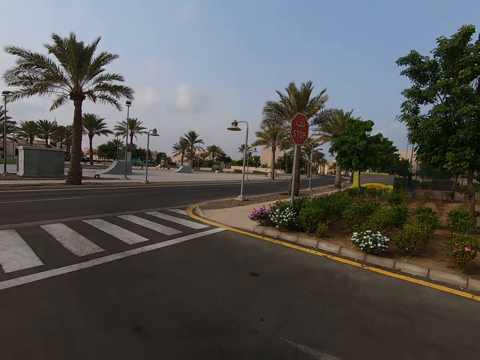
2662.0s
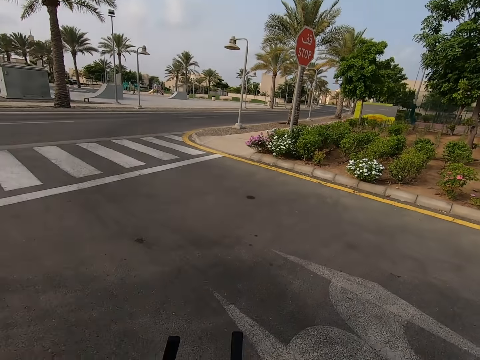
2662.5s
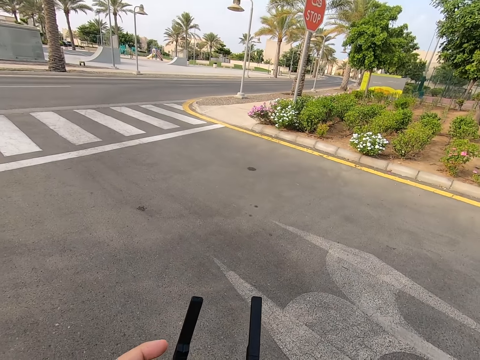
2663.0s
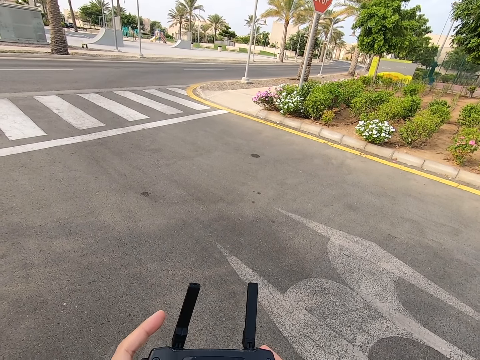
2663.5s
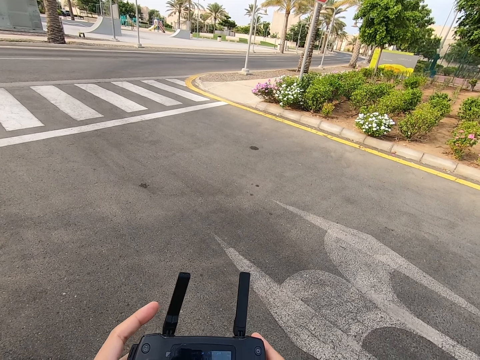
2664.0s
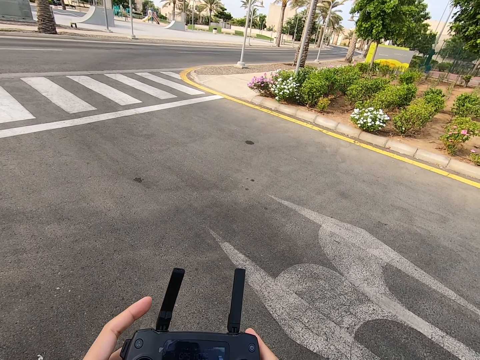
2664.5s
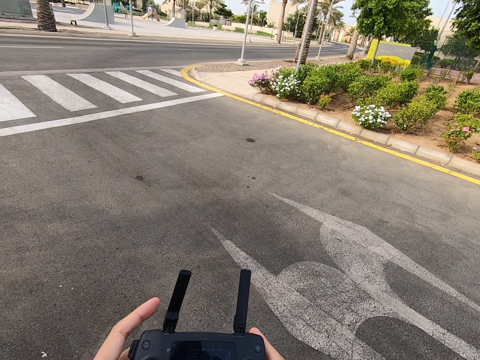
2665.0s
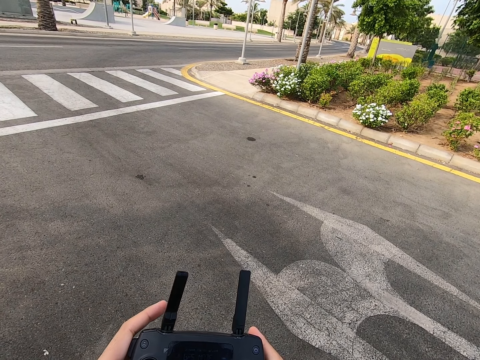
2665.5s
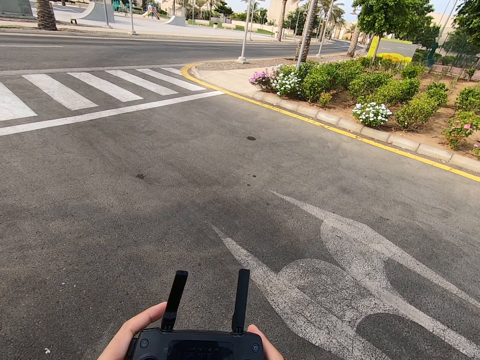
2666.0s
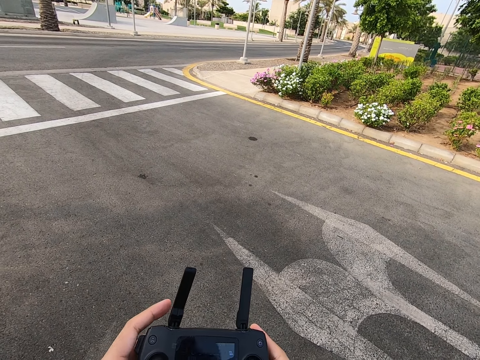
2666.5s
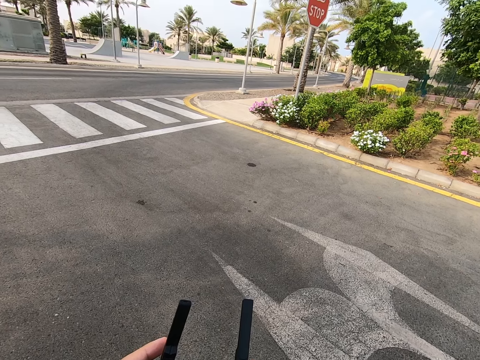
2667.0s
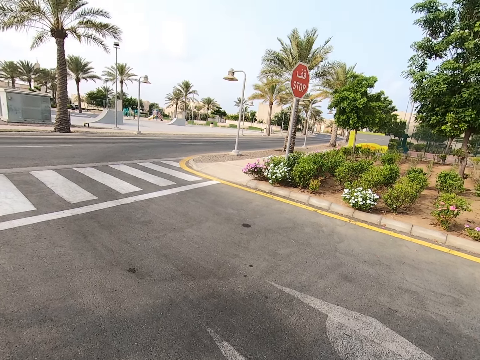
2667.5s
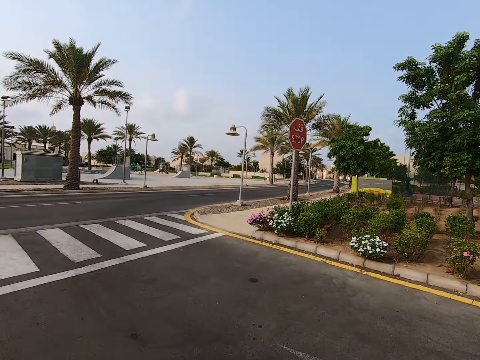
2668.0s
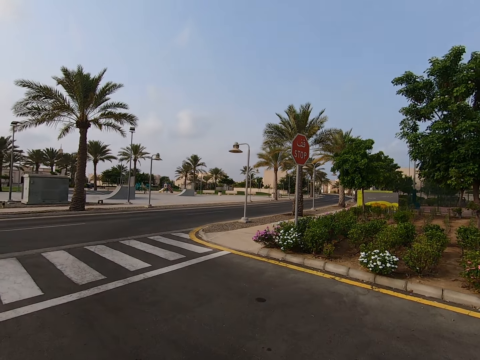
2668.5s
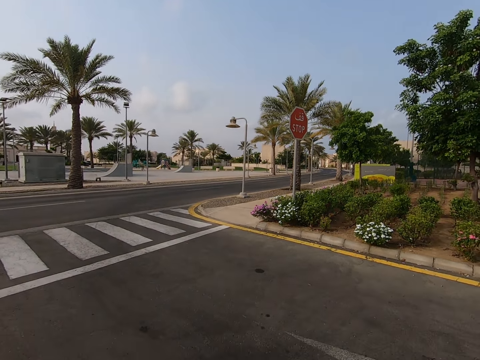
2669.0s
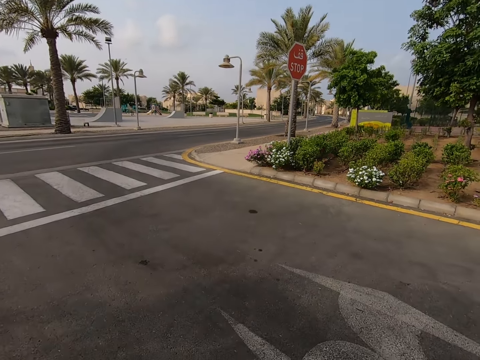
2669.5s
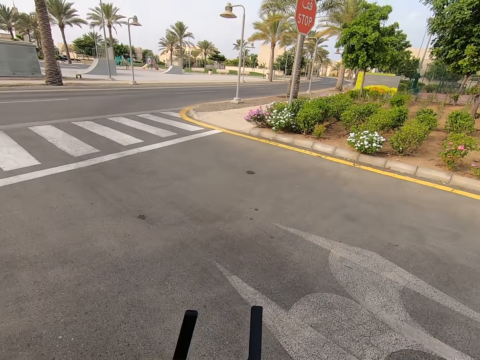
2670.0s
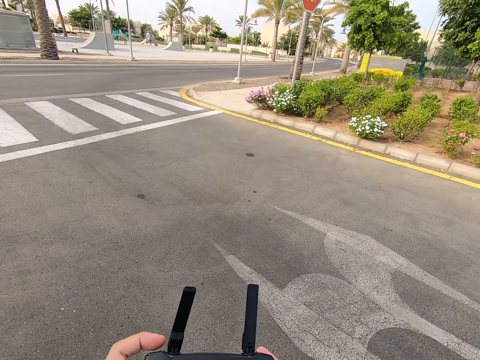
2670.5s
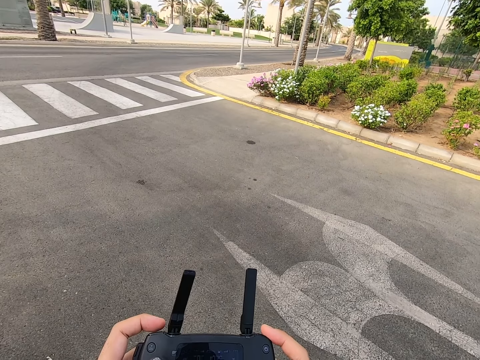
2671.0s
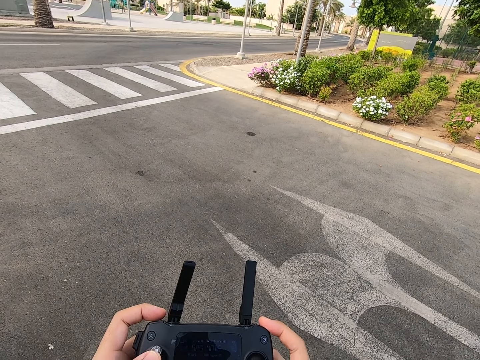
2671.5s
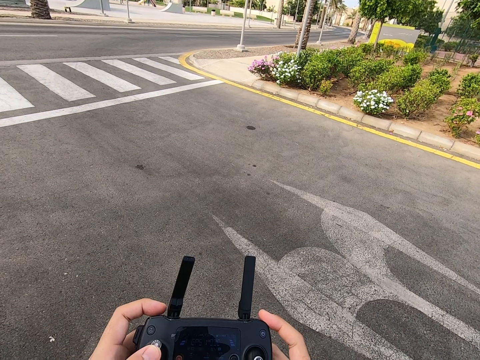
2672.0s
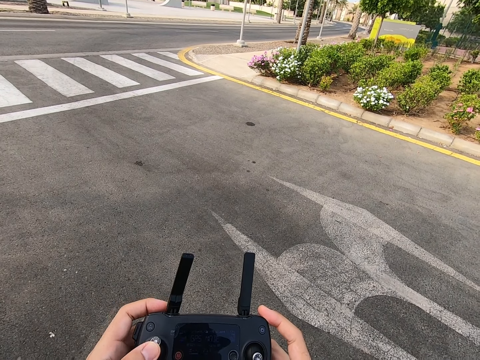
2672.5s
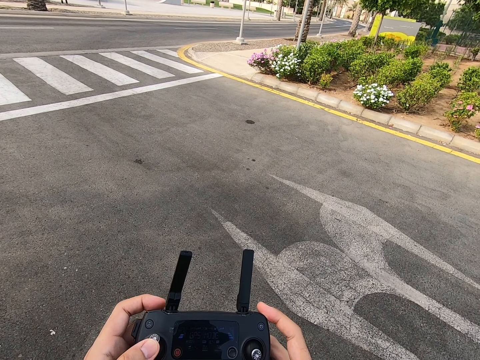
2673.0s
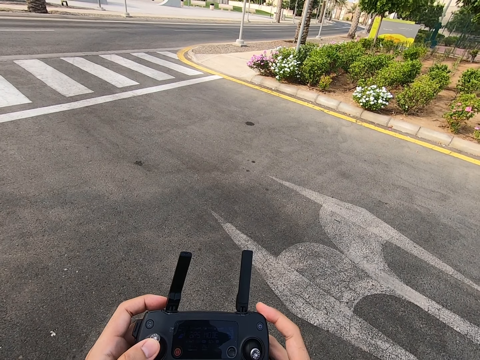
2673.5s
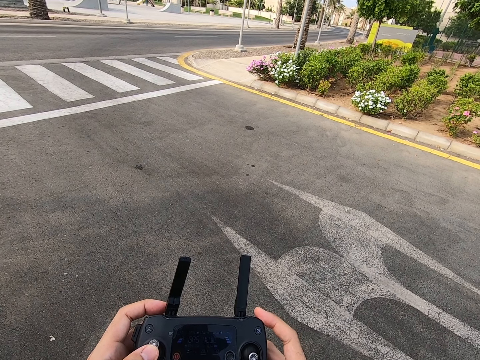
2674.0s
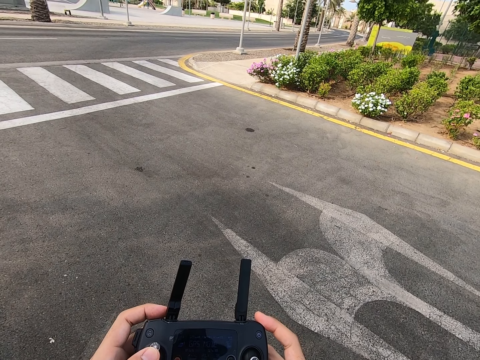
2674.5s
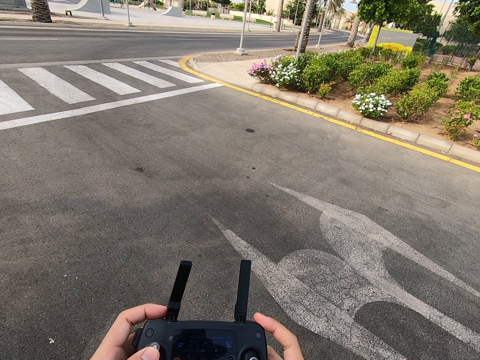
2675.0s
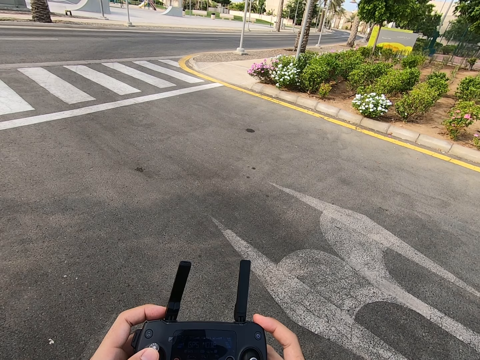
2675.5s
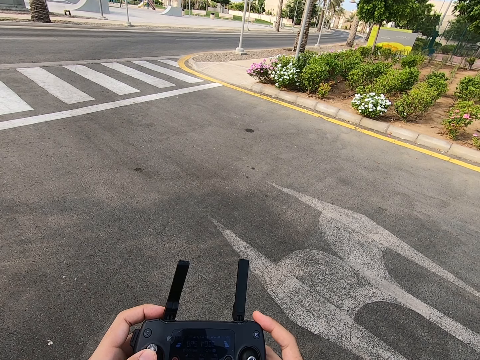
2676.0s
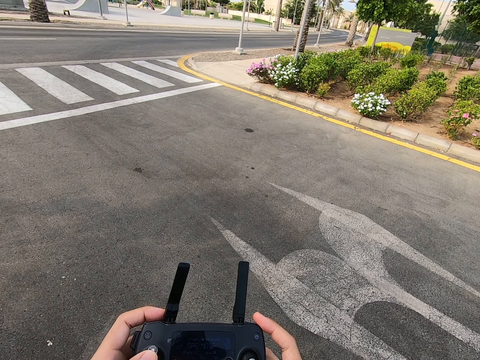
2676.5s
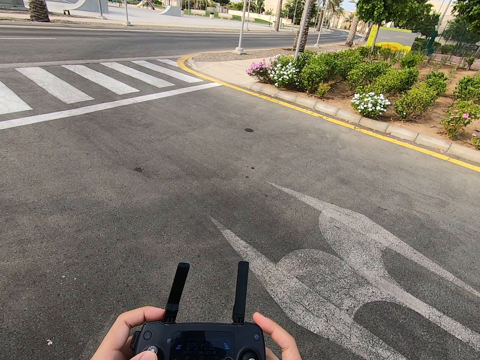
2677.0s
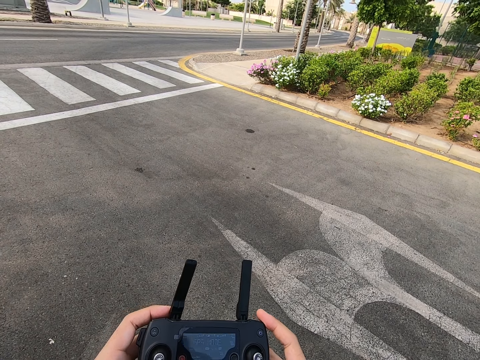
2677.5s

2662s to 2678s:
The camera wearer presses the drone controller. They look at the remote control. They look around. They press the drone controller again. They look at the remote control again. They operate the remote control.

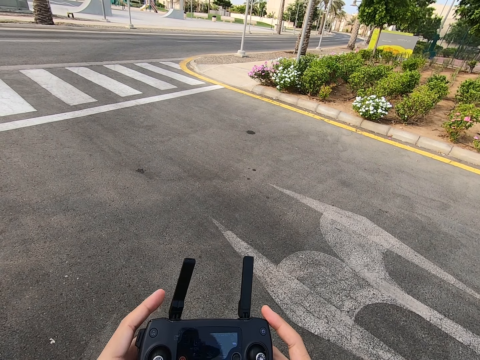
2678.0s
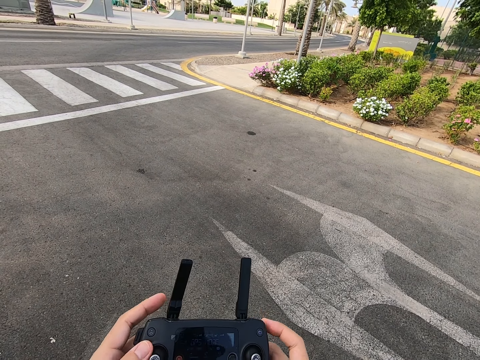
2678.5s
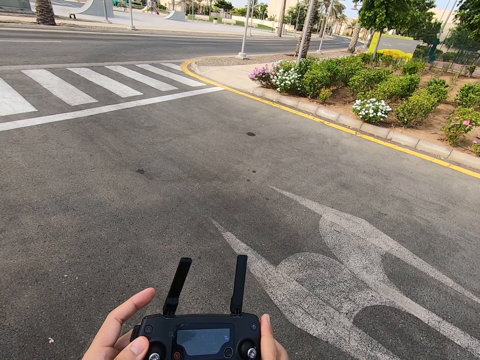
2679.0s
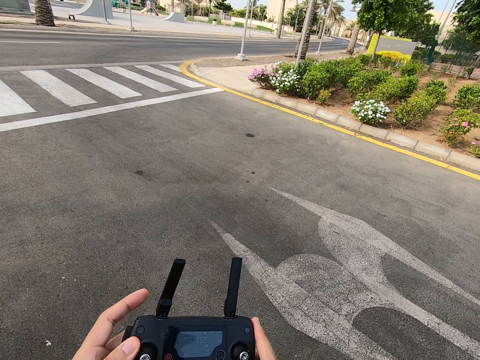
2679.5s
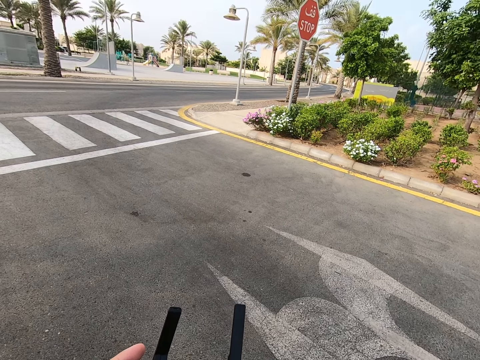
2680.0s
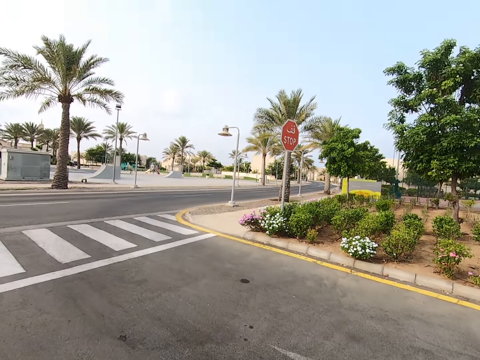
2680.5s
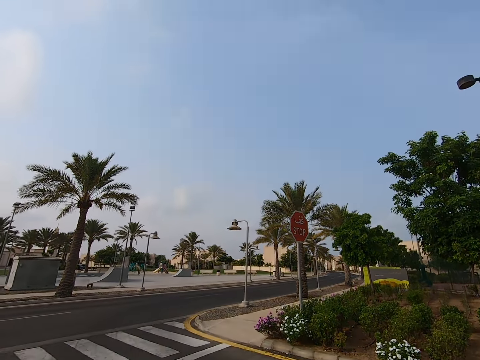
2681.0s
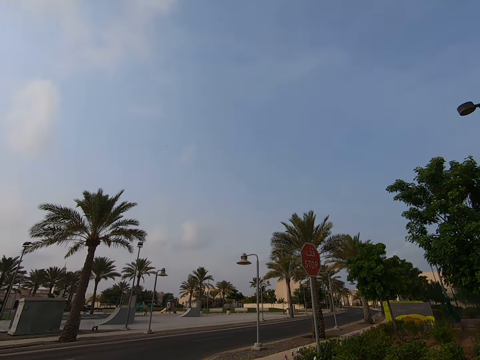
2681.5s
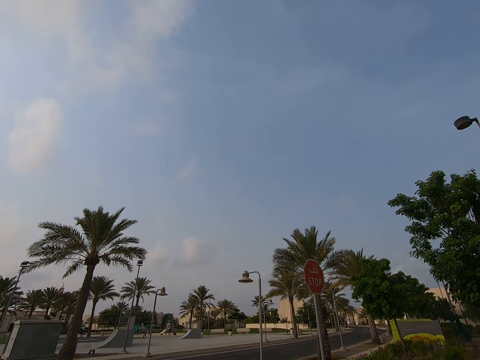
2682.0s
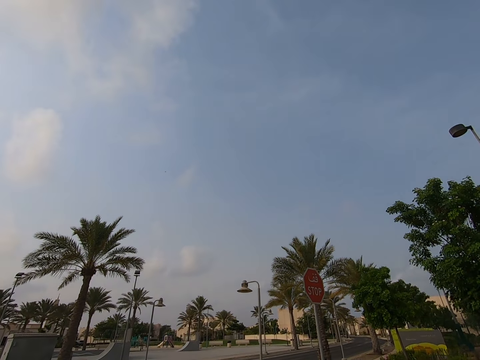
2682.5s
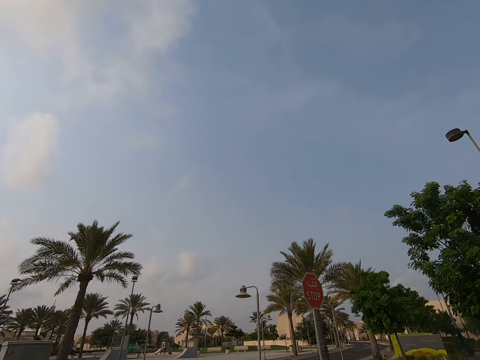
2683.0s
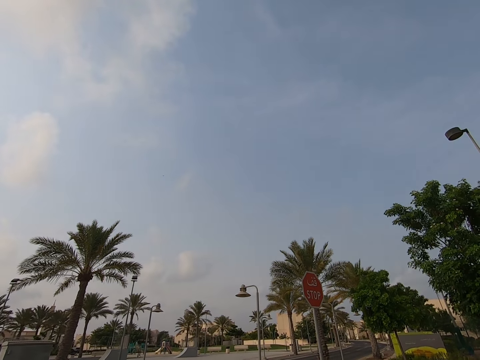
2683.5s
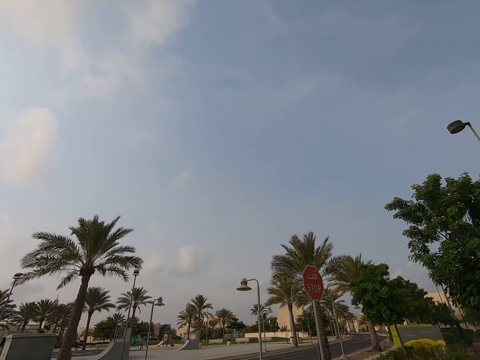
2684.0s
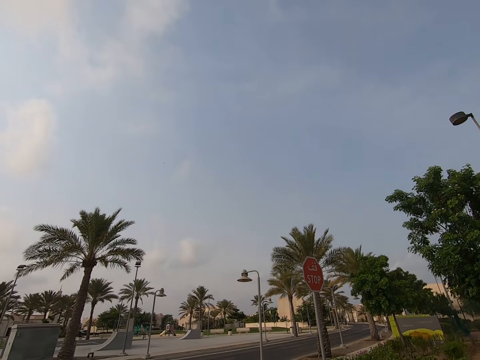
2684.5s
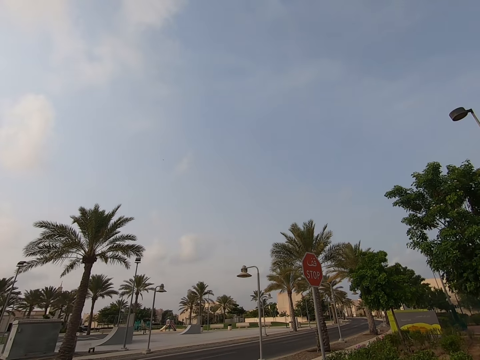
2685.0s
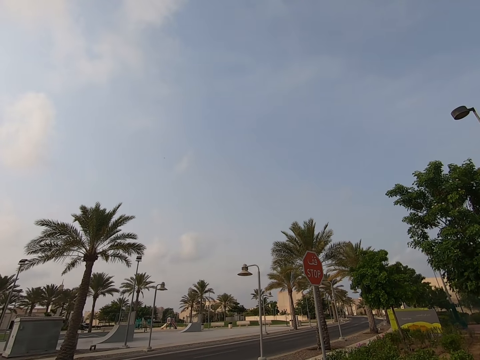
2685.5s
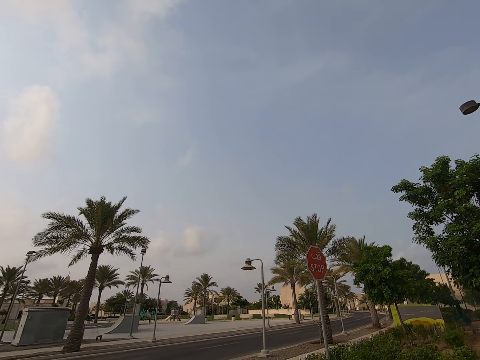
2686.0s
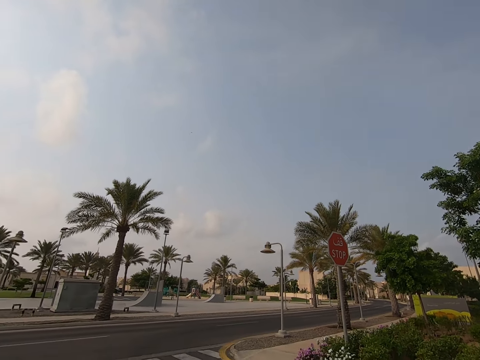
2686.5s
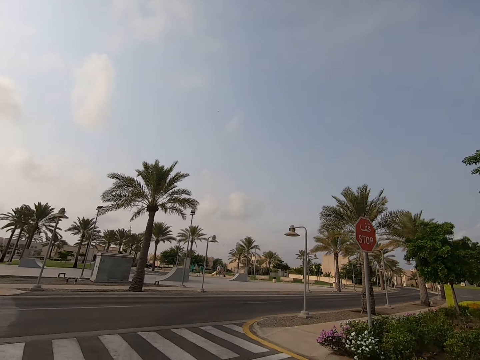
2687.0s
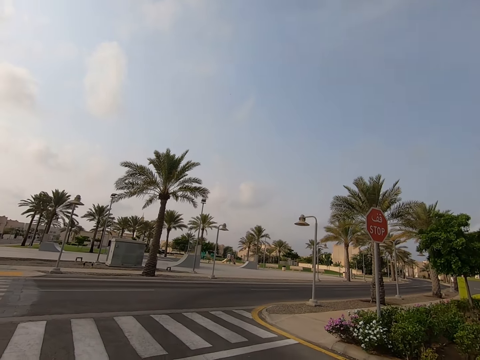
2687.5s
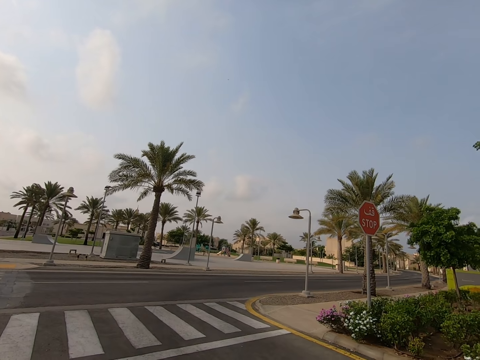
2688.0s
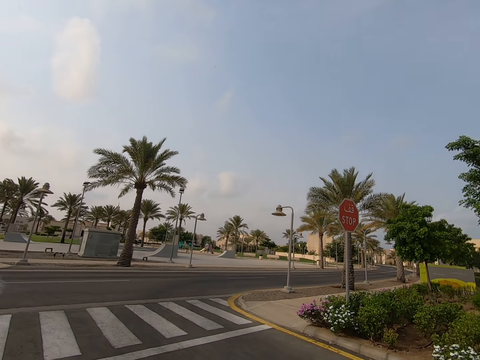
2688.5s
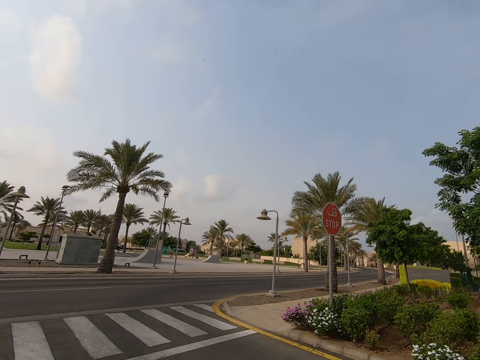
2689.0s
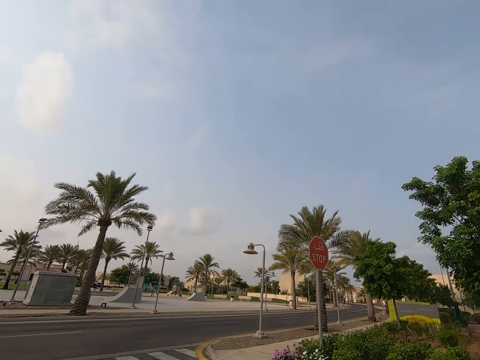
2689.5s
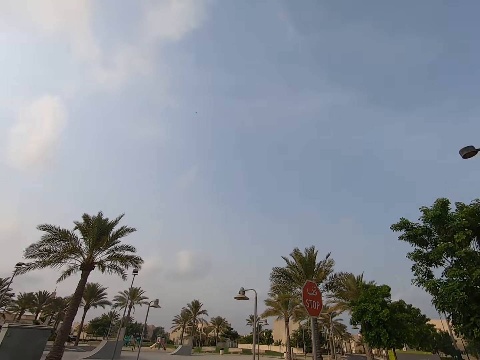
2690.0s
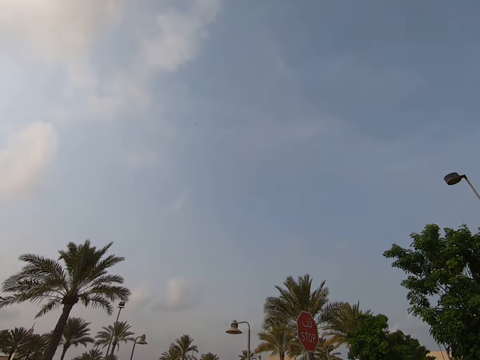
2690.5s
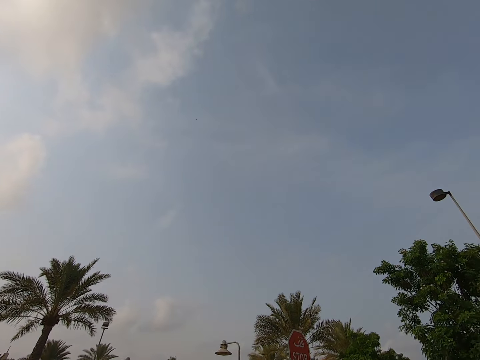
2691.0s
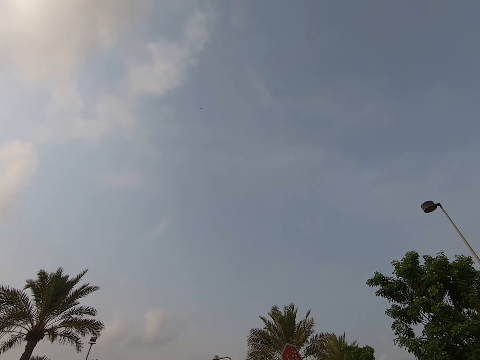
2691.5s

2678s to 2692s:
The camera wearer looks around.
